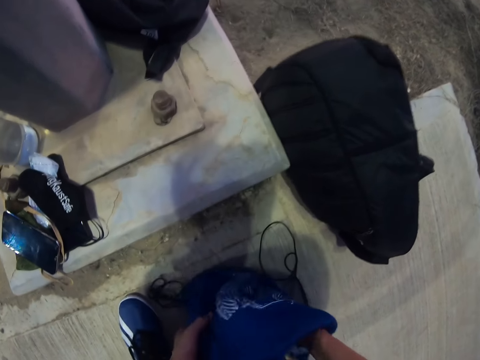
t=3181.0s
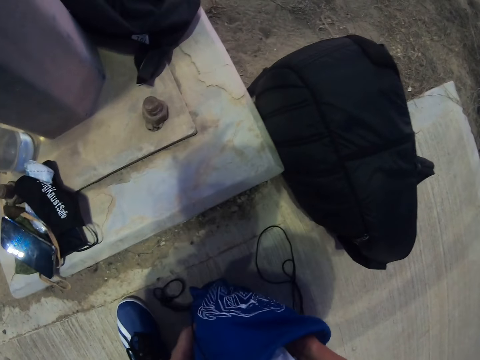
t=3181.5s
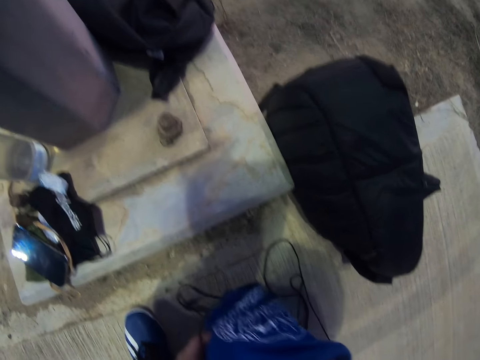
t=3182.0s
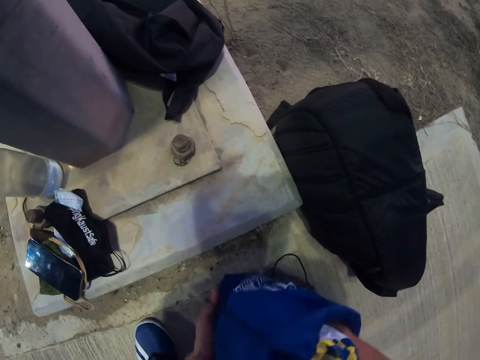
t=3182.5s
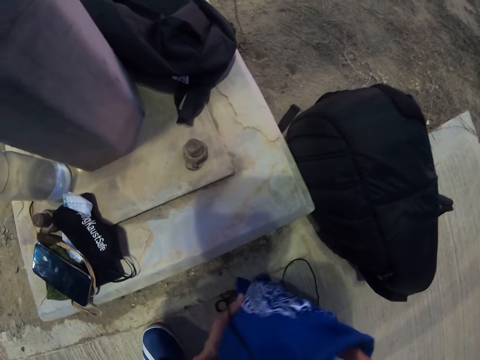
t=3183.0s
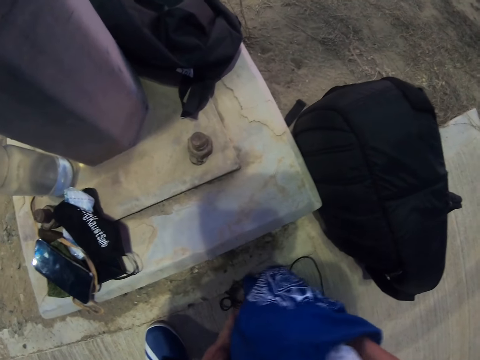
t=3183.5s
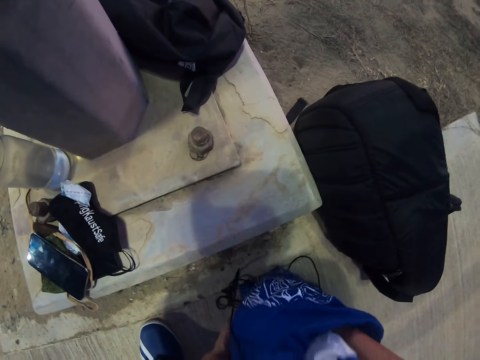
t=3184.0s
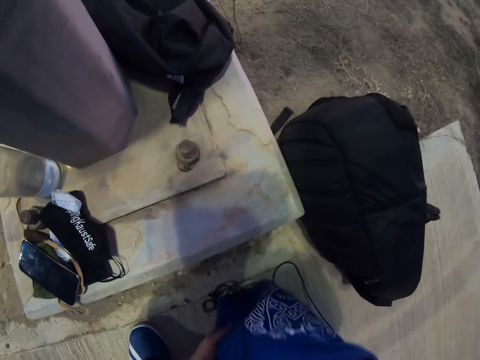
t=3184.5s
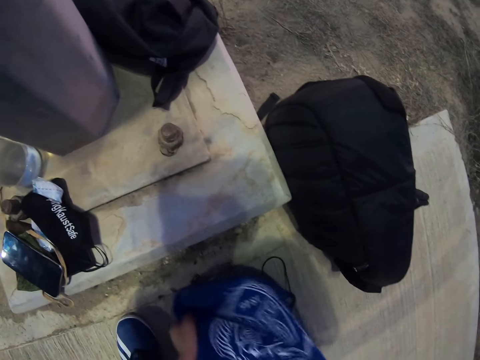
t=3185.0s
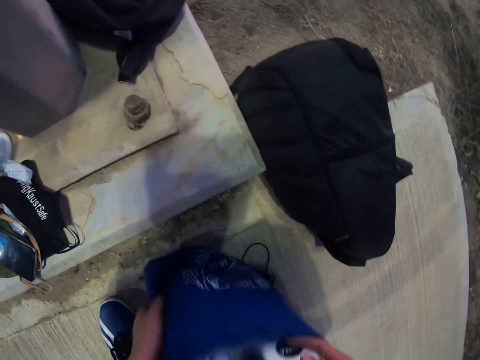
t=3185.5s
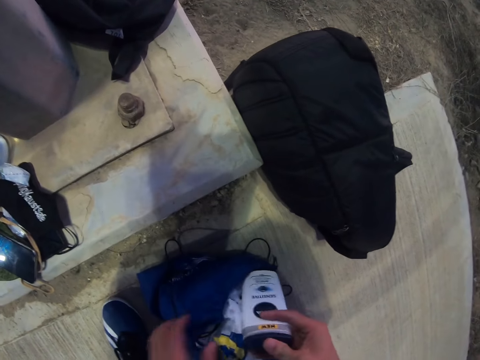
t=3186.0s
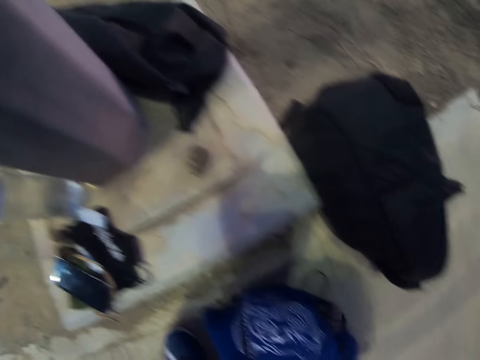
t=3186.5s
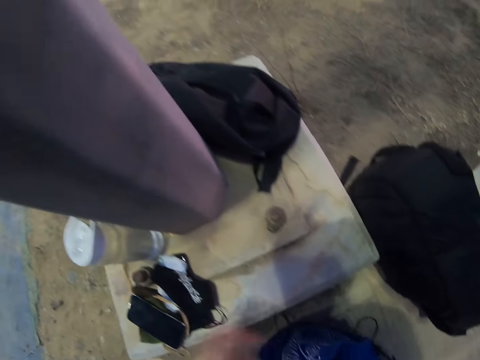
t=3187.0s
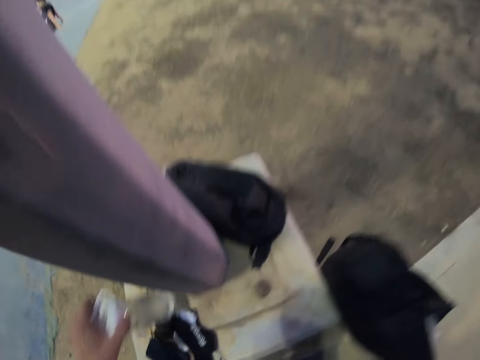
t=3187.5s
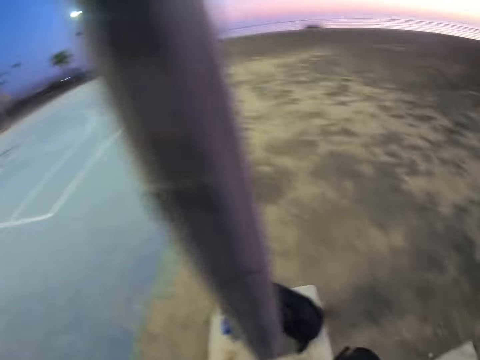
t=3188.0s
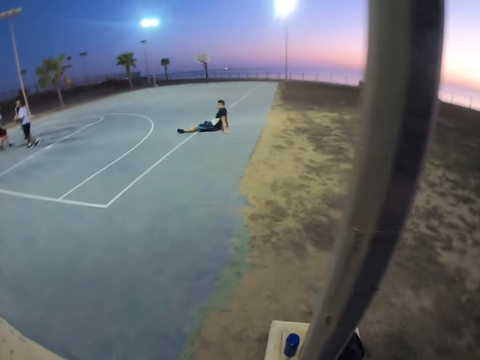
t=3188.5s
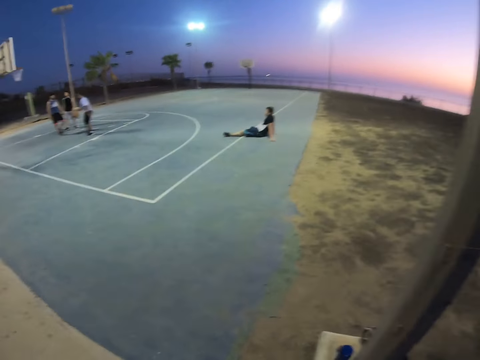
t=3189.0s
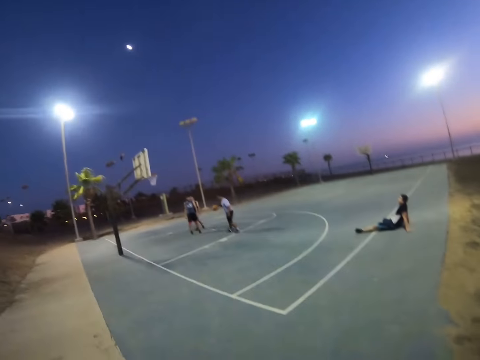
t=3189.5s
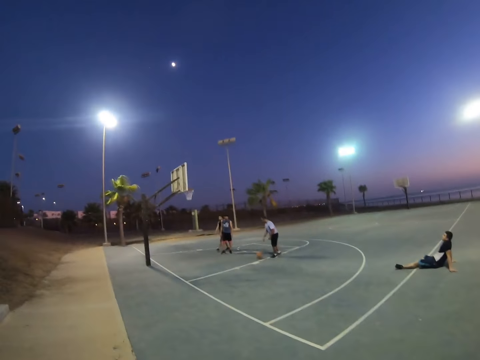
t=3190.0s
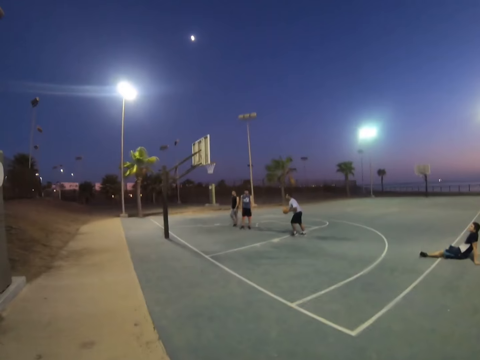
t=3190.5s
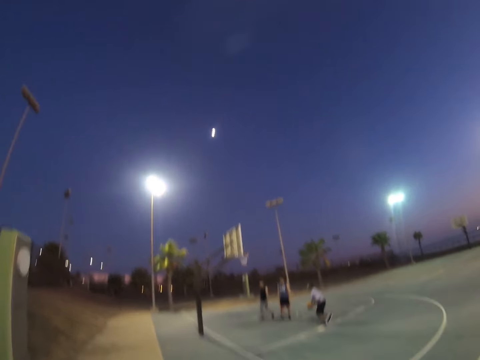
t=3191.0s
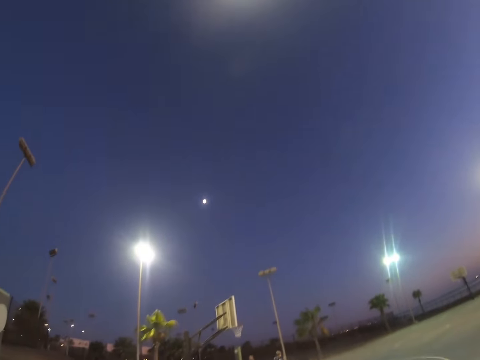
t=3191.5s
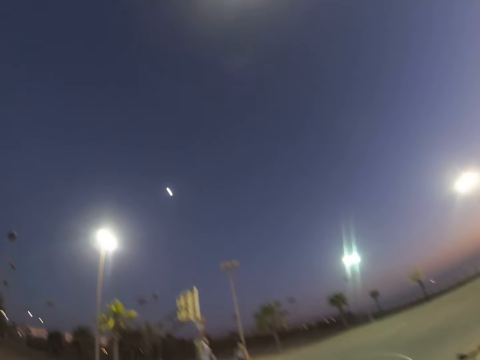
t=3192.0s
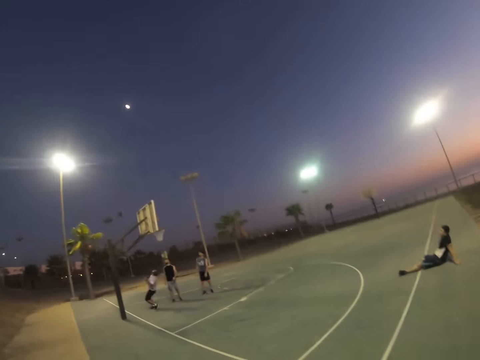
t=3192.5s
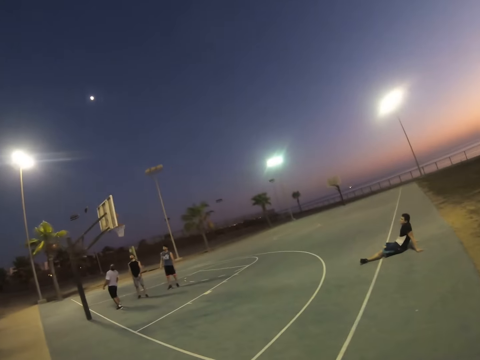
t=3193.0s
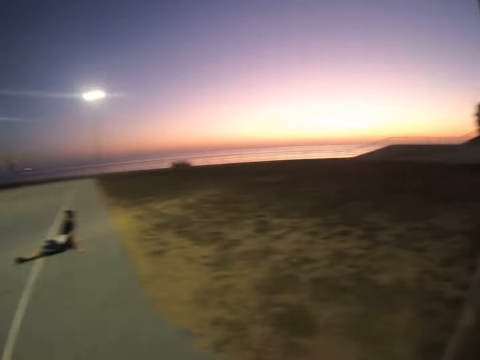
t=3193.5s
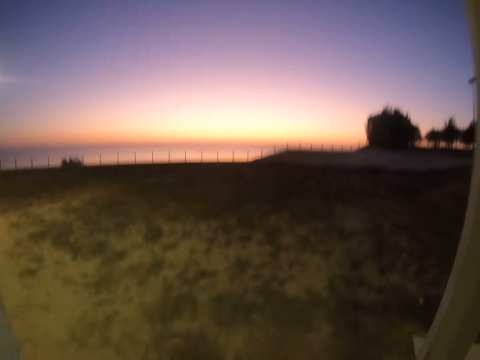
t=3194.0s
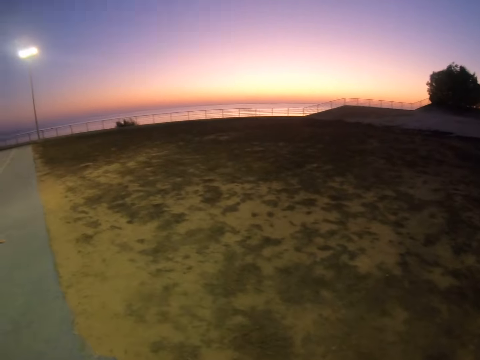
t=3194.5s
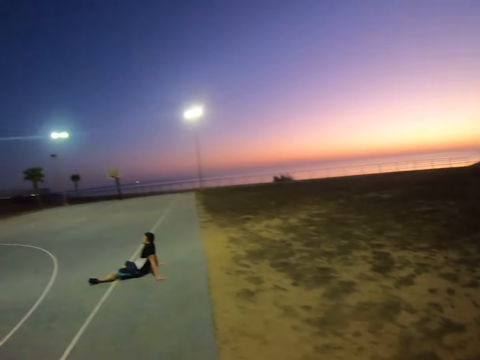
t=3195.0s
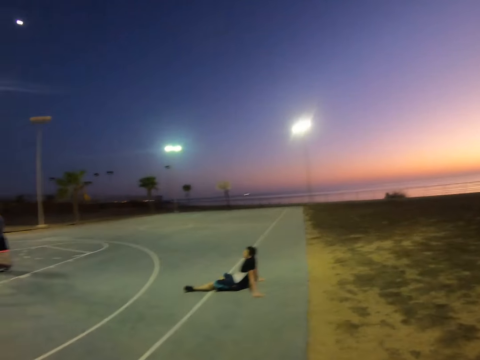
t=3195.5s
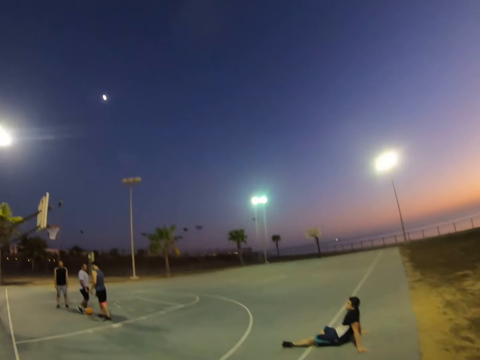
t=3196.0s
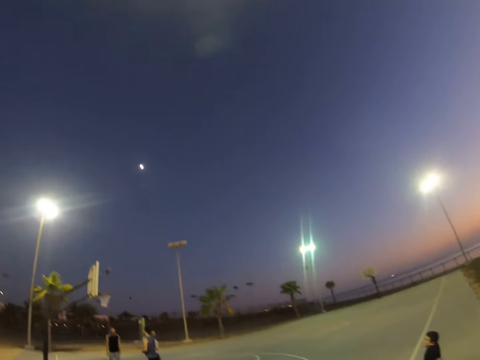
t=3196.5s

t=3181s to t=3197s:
The camera wearer picks something from the bag. They take a water bottle on the ground. They walk to the pitch. A man throws a ball in the basket. The camera wearer looks around the field.

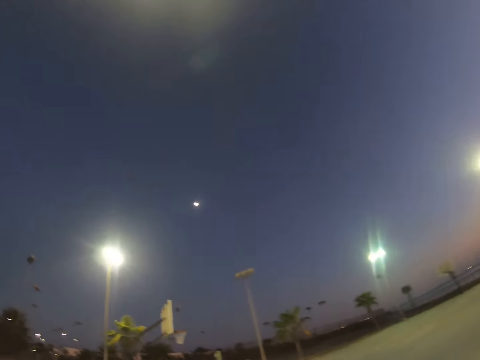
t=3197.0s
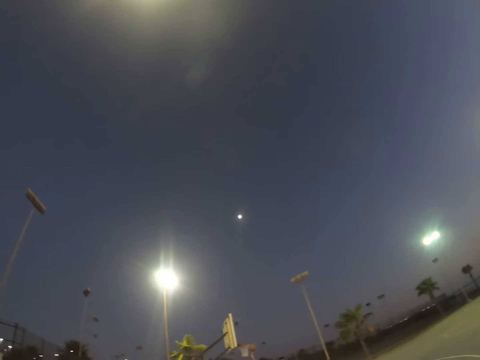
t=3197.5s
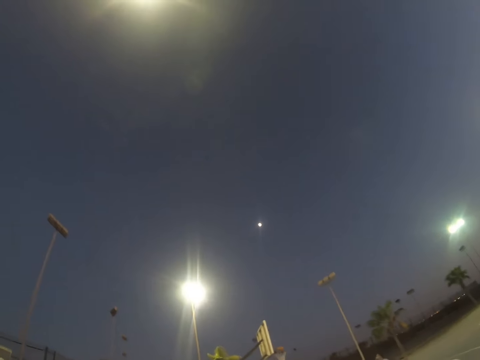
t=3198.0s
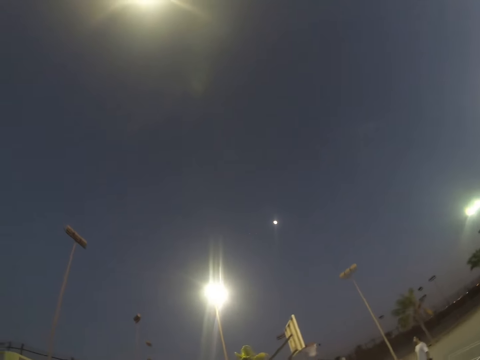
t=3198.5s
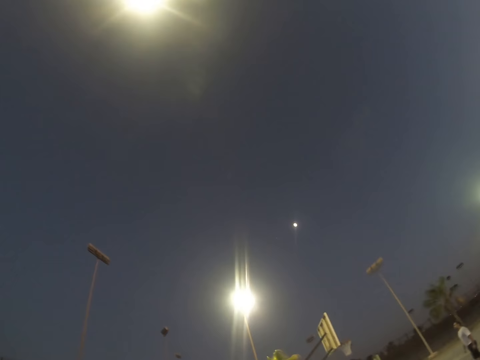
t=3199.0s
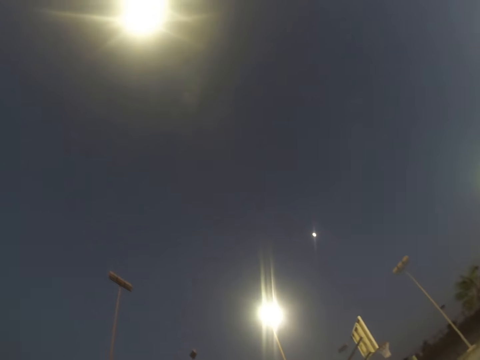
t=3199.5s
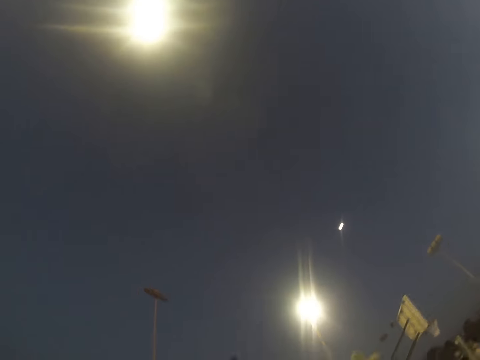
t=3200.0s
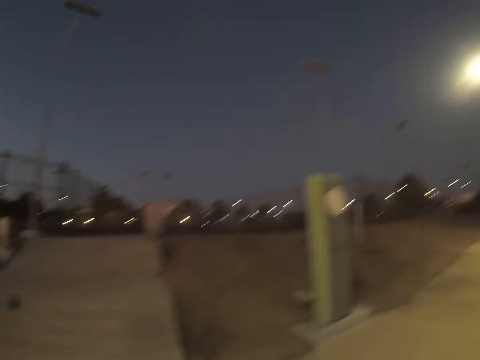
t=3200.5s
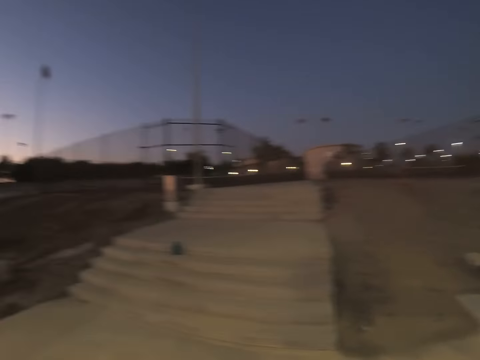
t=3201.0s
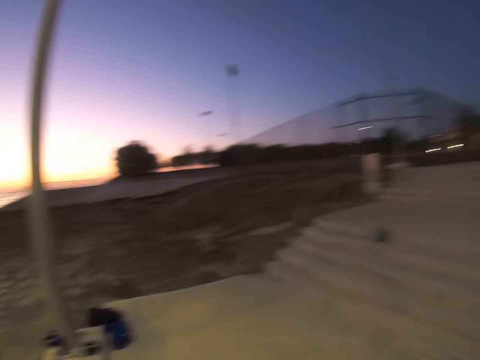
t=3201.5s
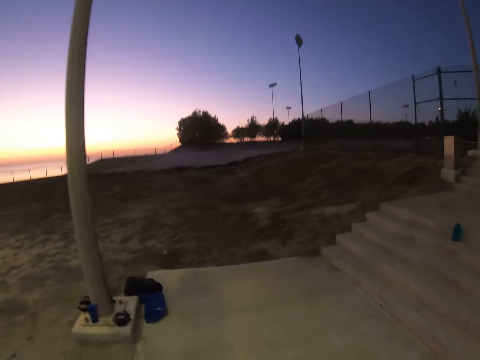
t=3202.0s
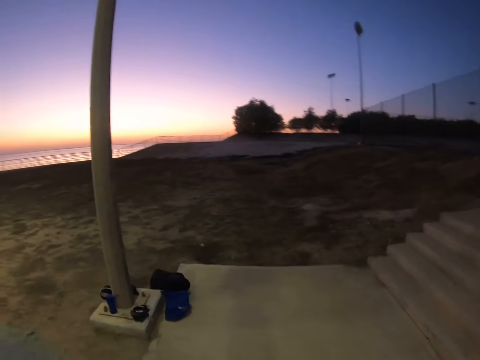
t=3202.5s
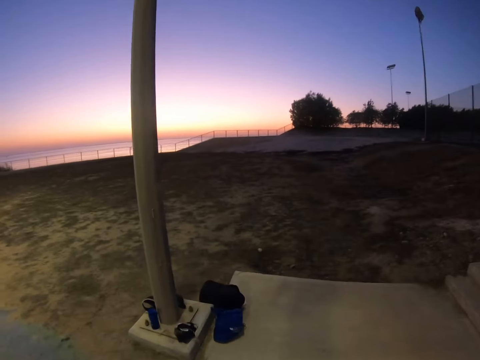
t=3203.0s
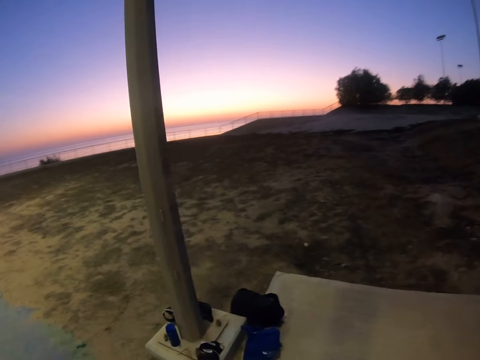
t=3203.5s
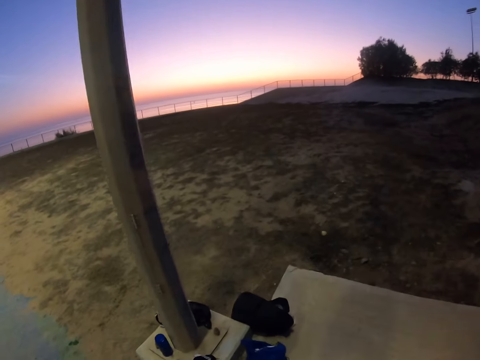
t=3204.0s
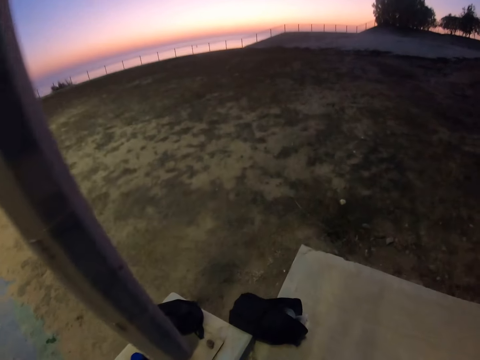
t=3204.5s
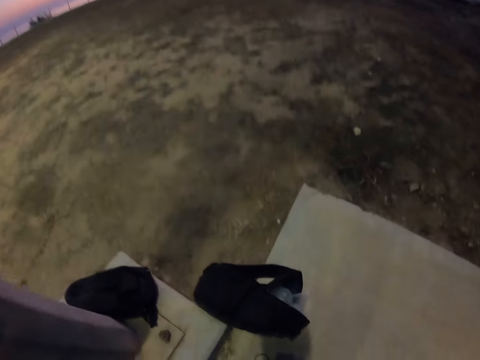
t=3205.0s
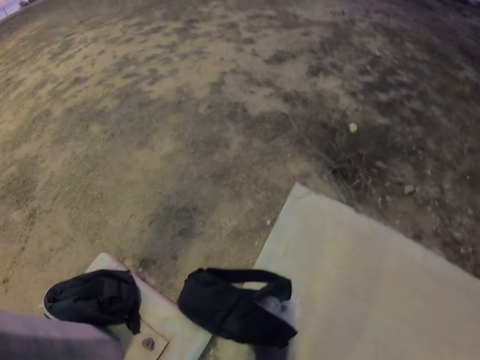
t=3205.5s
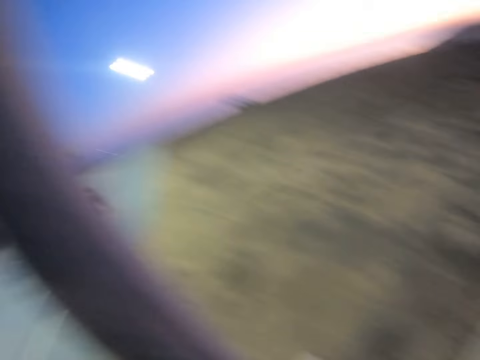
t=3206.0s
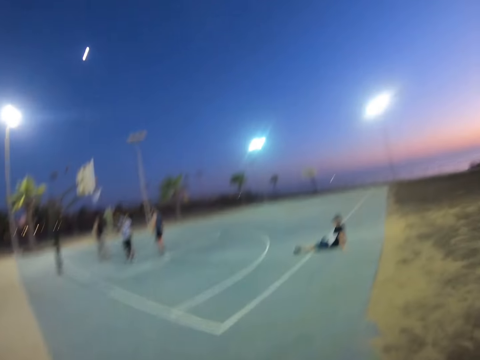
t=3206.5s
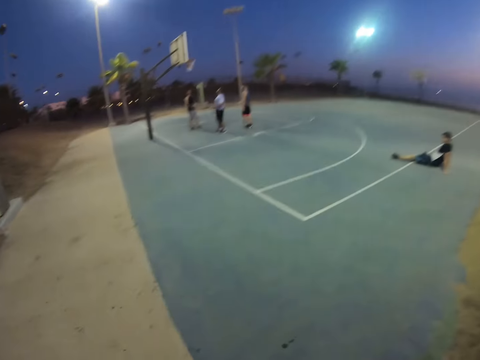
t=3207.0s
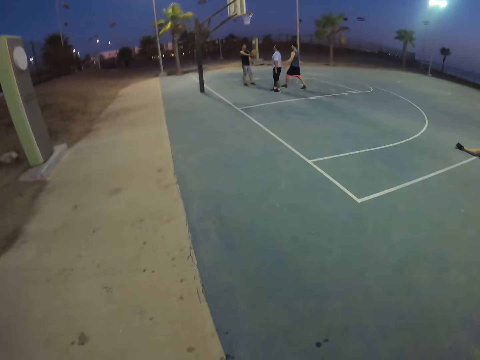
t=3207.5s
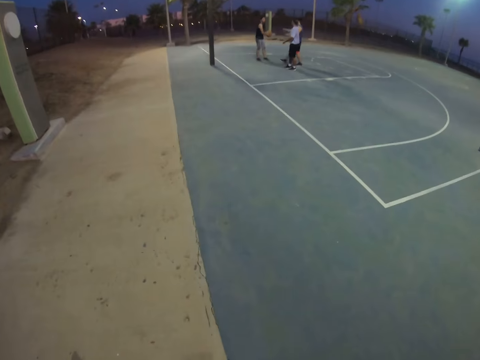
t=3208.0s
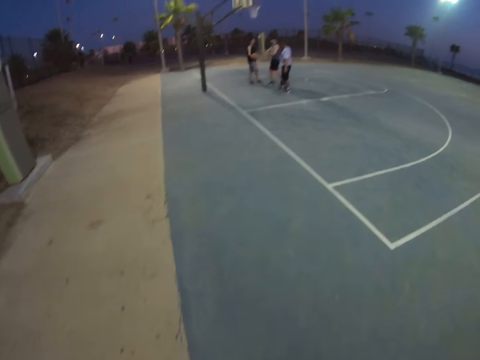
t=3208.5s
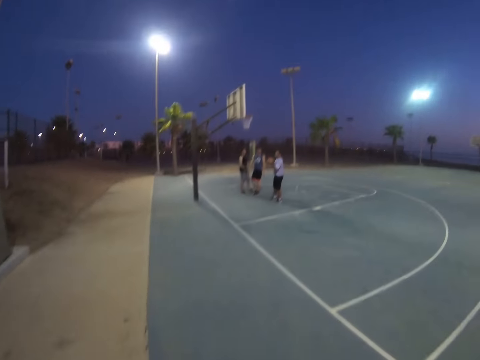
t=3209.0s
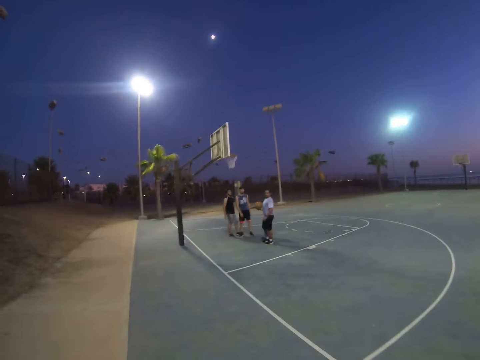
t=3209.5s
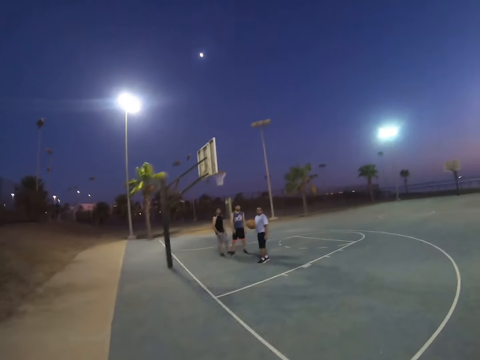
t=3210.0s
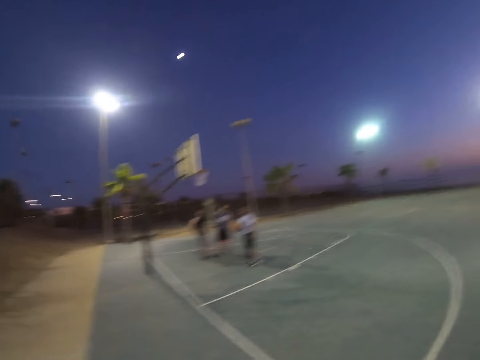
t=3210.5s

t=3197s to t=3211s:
The camera wearer looks at the sky. A person plays basketball with other persons. The camera wearer walks out of the pitch. They pick up something. They walk to the pitch. A man holds a ball.
